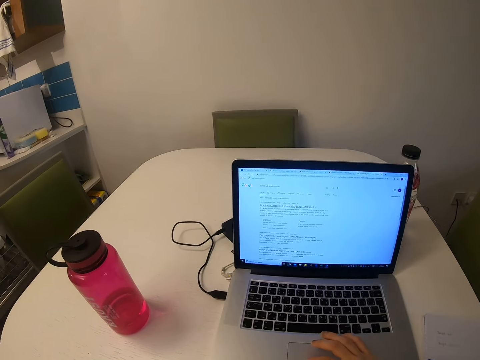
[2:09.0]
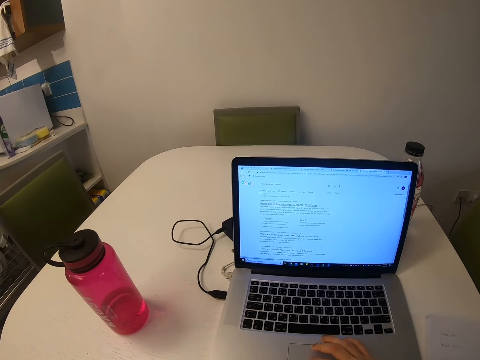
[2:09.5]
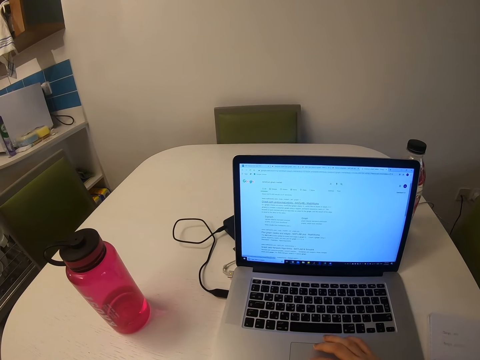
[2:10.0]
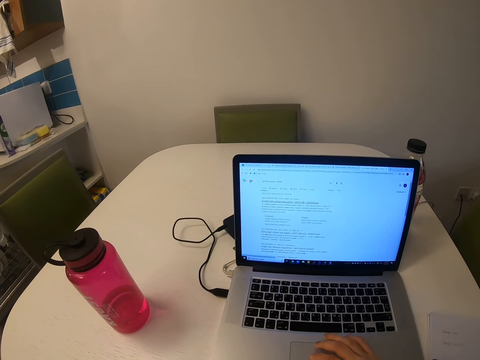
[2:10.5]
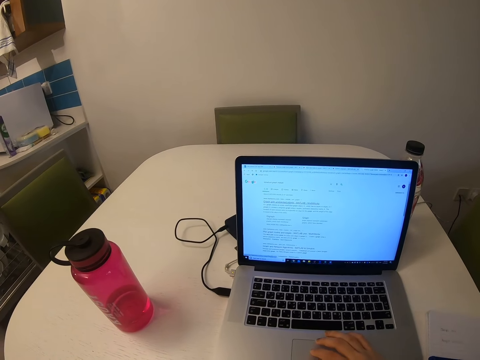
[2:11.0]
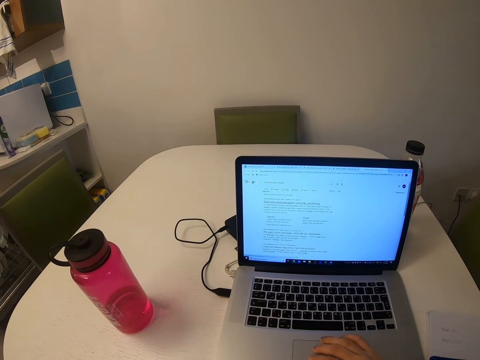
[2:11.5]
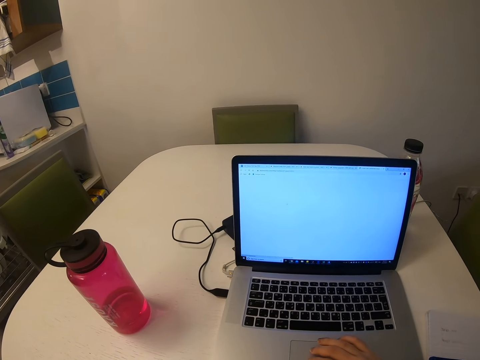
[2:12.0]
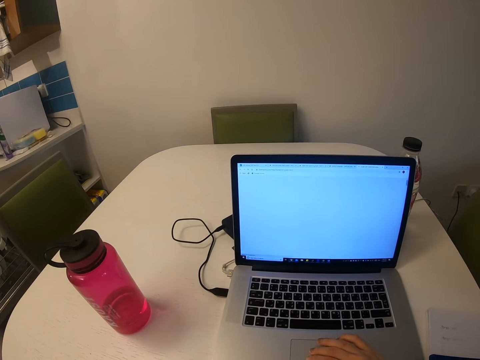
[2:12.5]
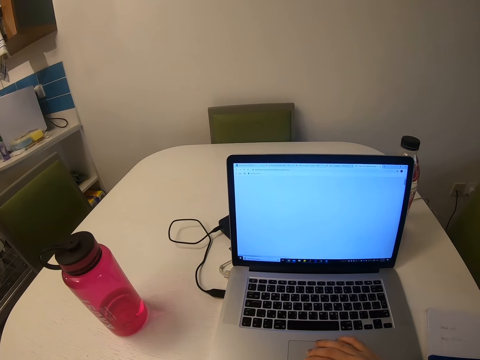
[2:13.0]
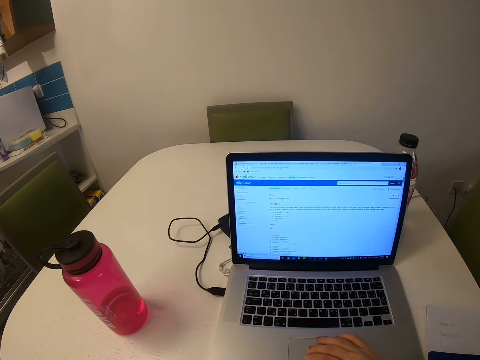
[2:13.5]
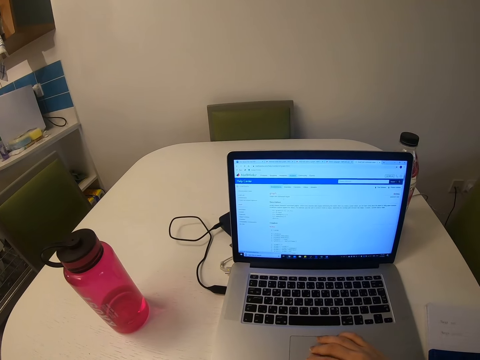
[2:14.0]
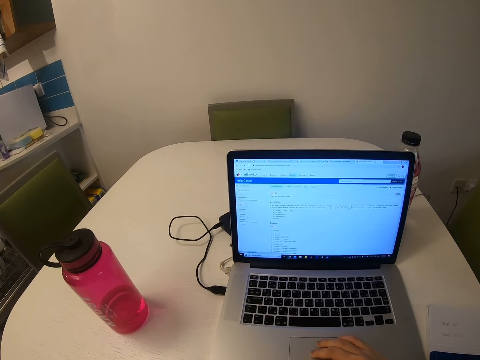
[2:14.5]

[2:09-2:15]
The camera wearer scrolls through the scrollbar. They operate the laptop.

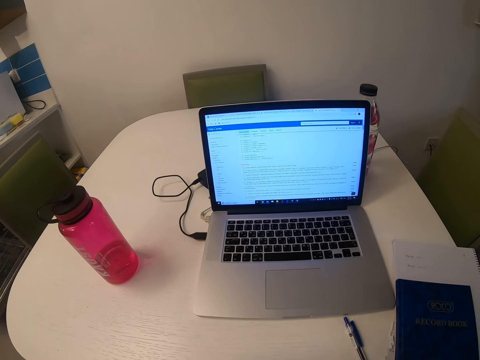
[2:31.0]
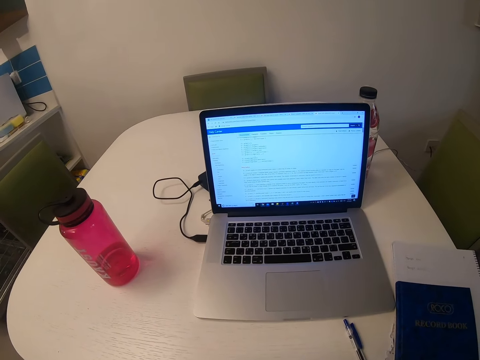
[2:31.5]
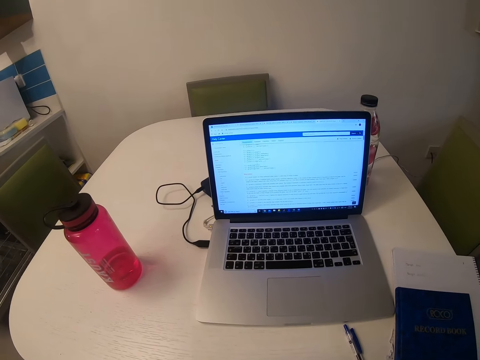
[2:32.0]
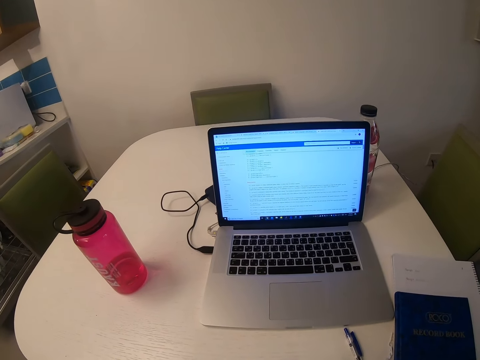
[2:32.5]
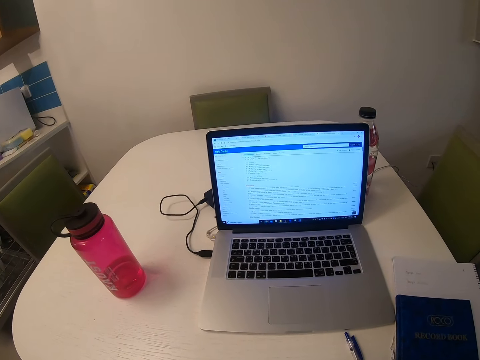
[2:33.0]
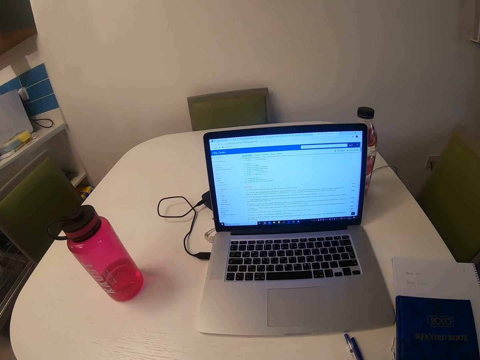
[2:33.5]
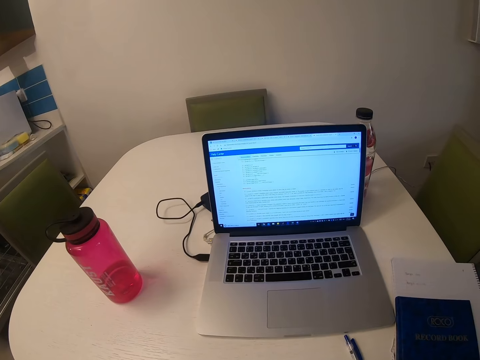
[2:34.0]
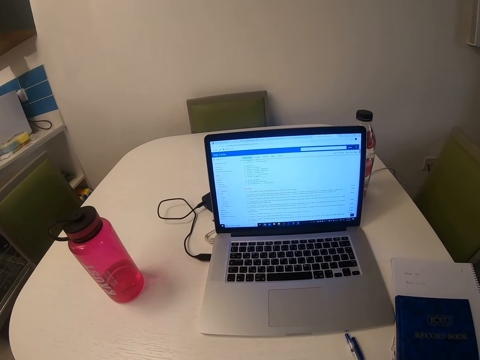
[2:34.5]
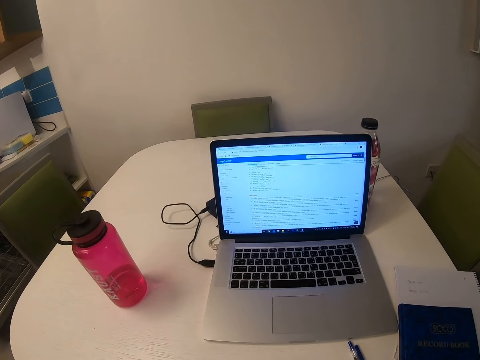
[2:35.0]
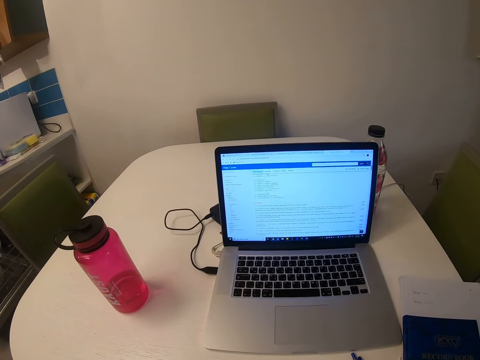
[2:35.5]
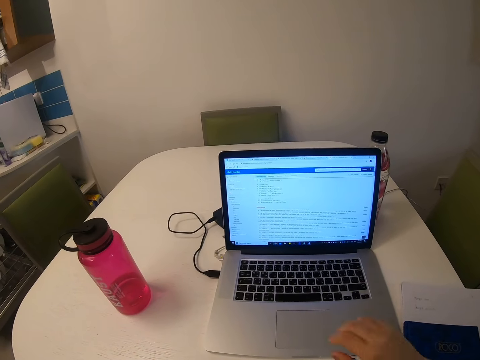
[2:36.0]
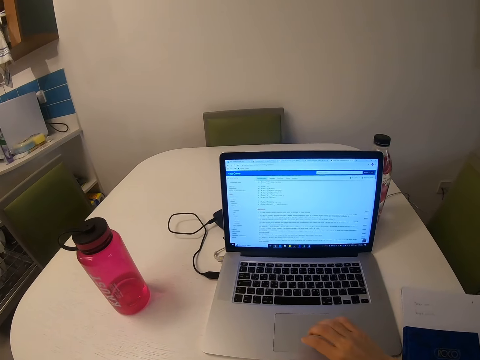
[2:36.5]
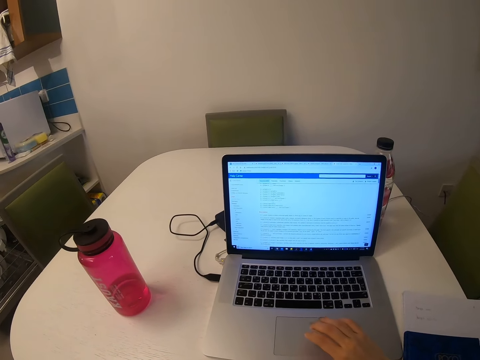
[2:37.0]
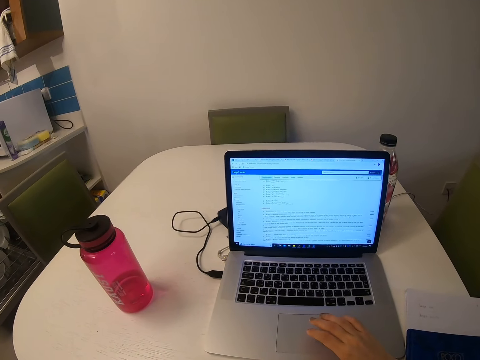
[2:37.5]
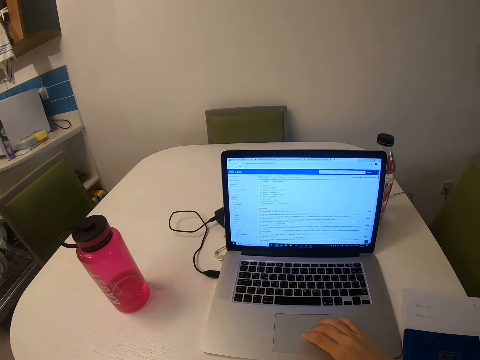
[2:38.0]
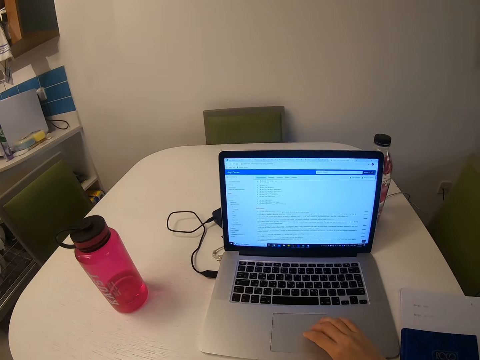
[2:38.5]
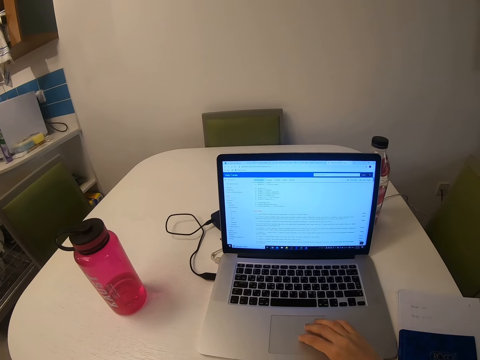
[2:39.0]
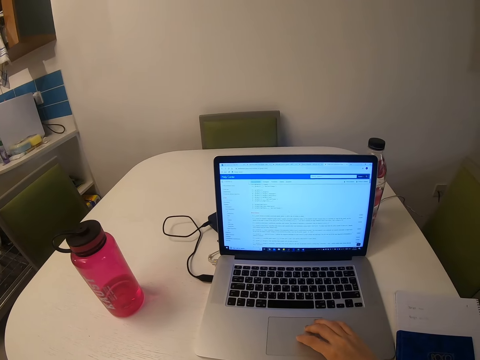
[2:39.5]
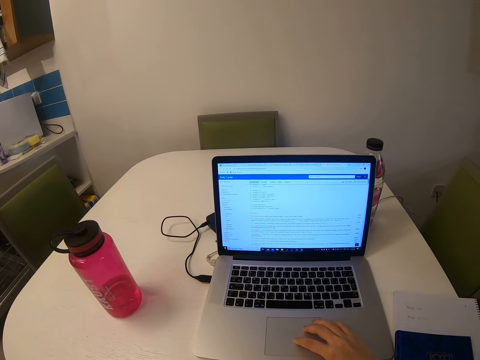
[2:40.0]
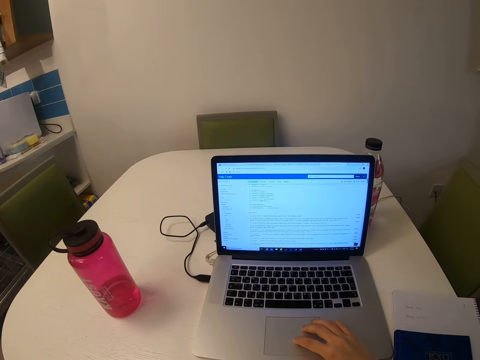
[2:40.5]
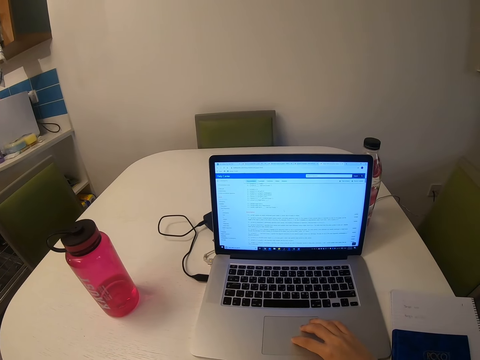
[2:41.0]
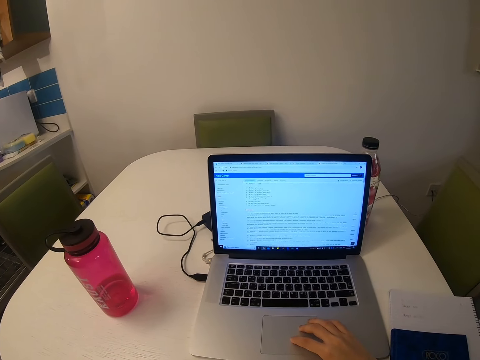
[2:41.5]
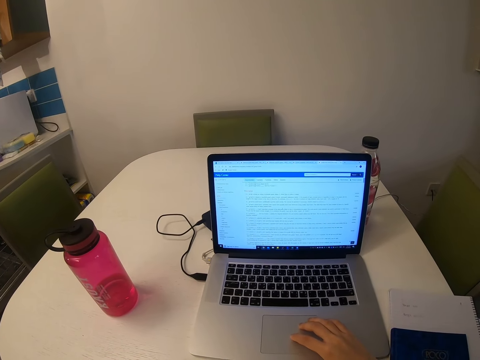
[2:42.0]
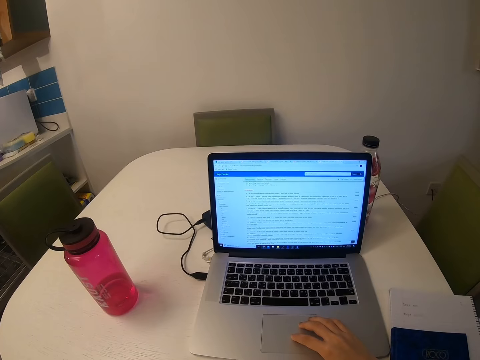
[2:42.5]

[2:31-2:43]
The camera wearer looks at the laptop. They operate the laptop.

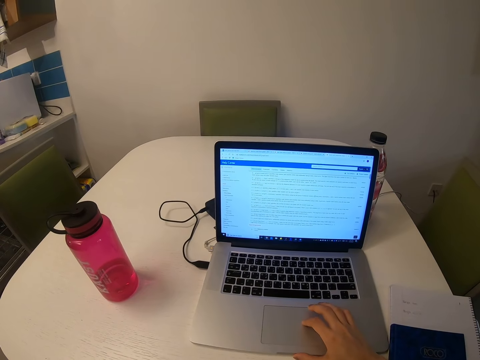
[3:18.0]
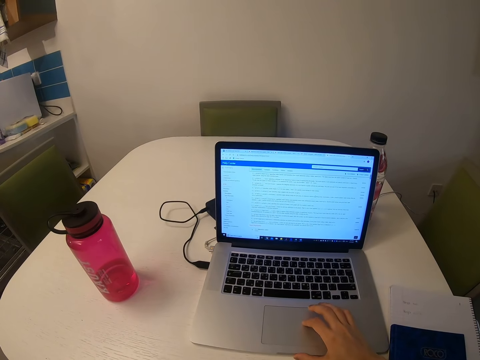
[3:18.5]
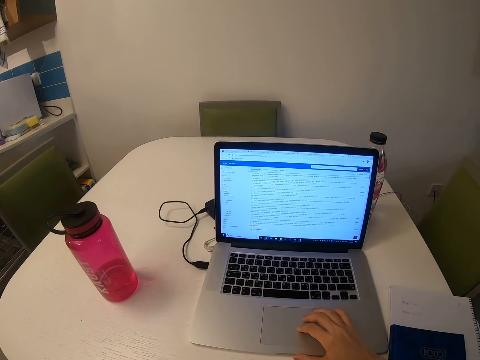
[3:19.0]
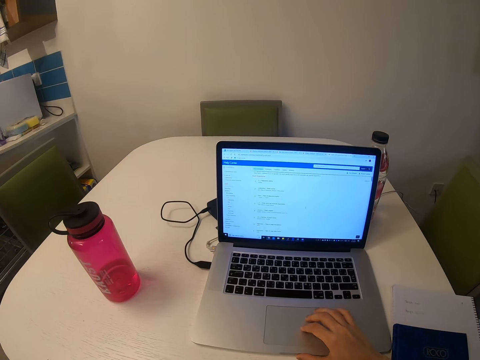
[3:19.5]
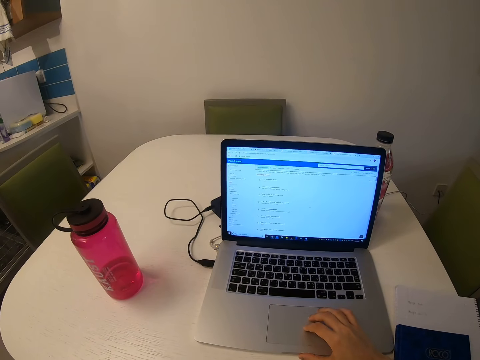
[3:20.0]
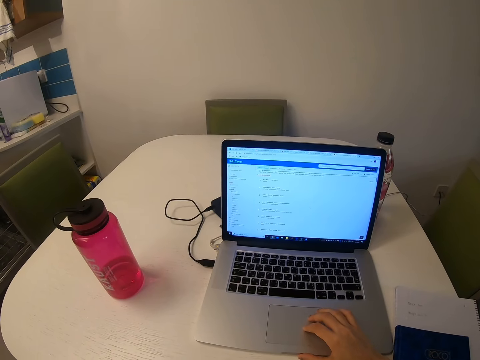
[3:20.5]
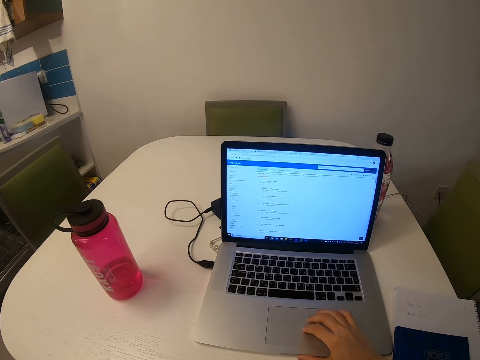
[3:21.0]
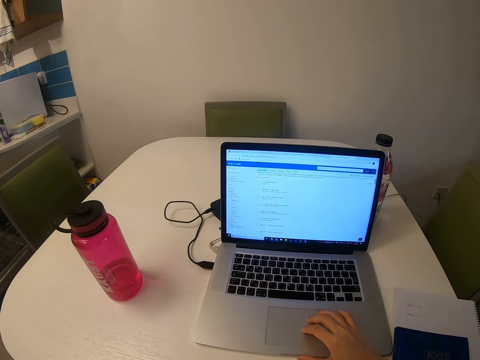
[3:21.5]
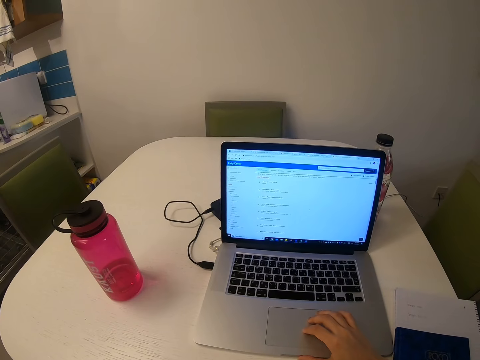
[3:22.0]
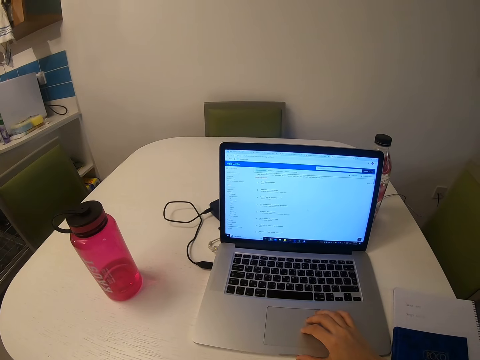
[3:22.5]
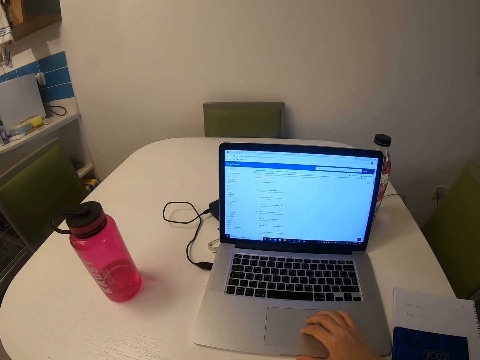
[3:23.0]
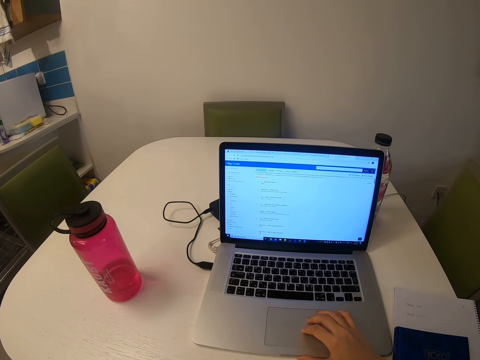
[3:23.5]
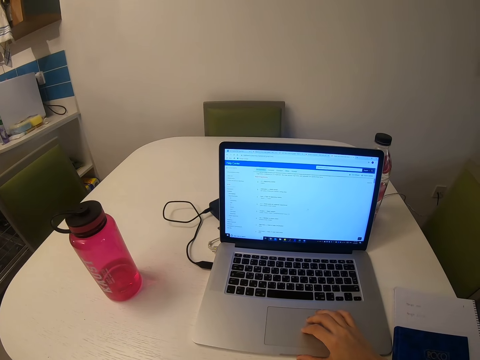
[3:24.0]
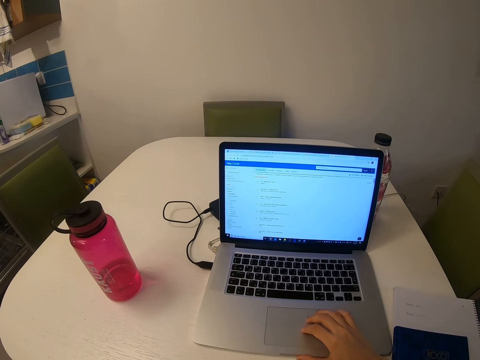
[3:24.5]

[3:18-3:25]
The camera wearer scrolls through the scrollbar.

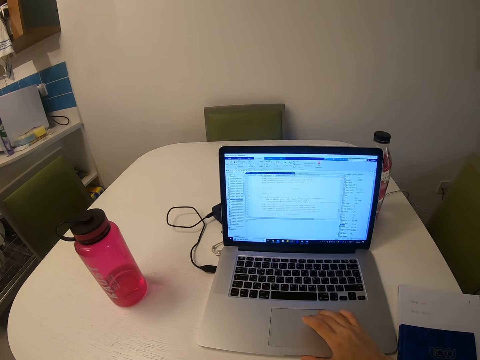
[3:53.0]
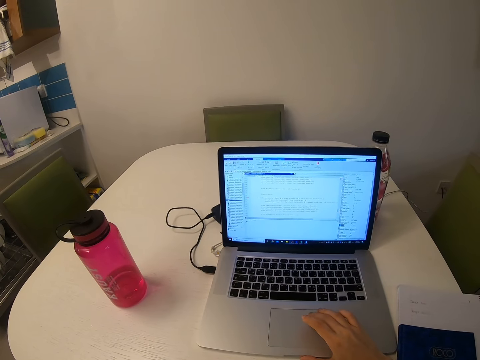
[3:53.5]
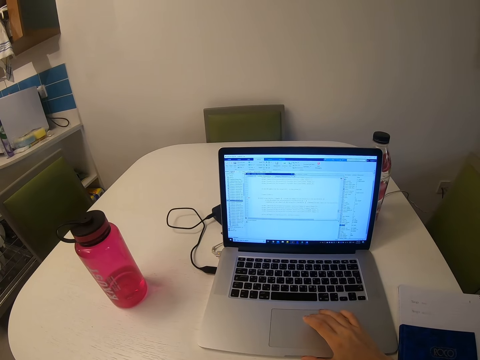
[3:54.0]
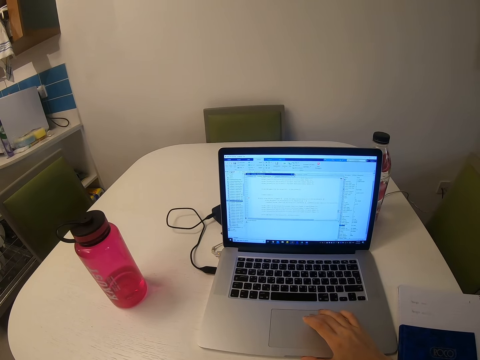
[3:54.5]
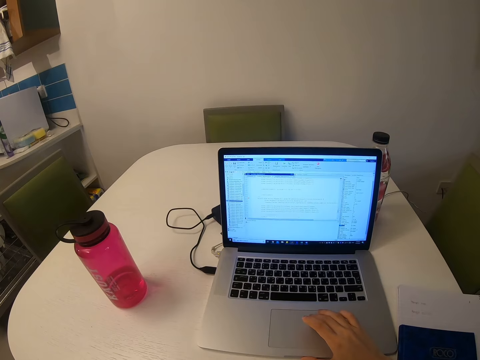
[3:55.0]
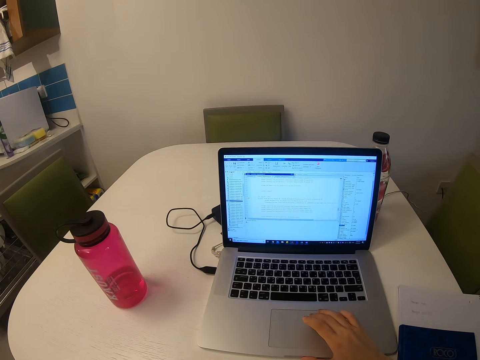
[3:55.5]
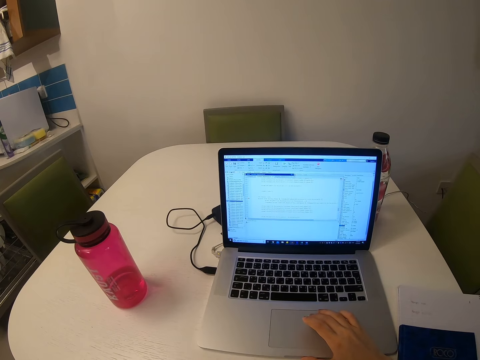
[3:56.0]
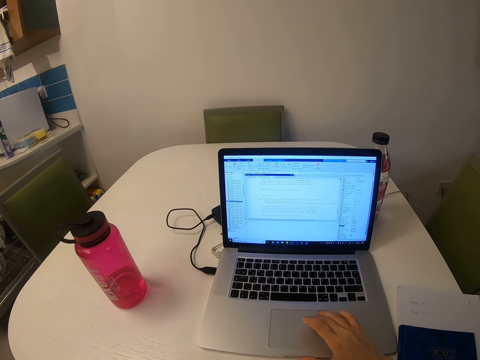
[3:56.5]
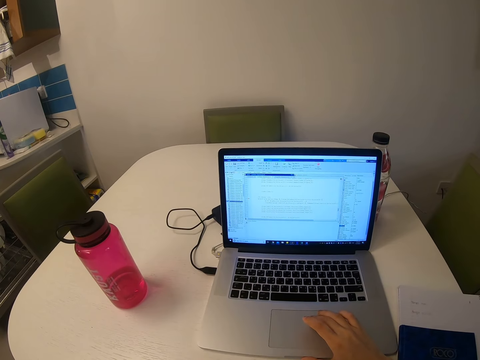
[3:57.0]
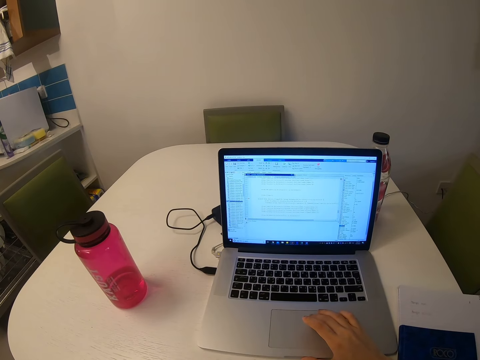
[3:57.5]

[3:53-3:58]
The camera wearer scrolls through the scrollbar.
